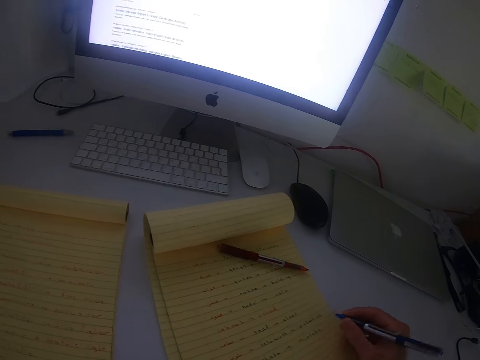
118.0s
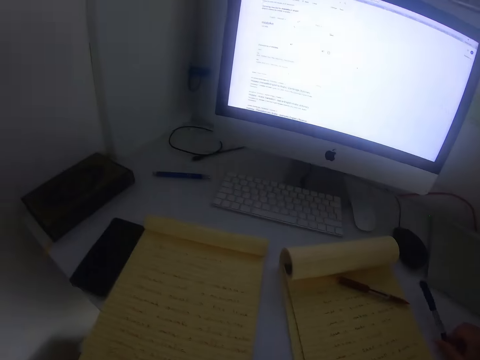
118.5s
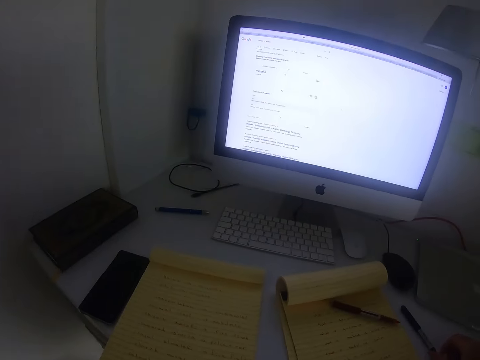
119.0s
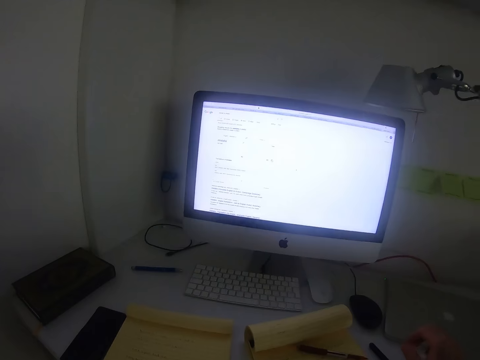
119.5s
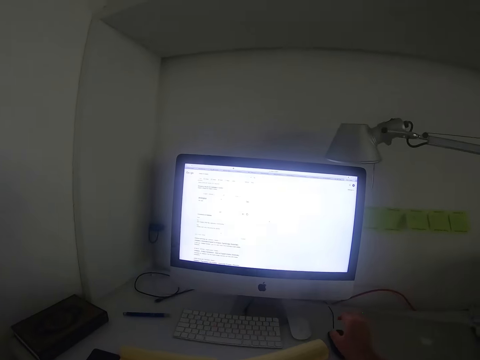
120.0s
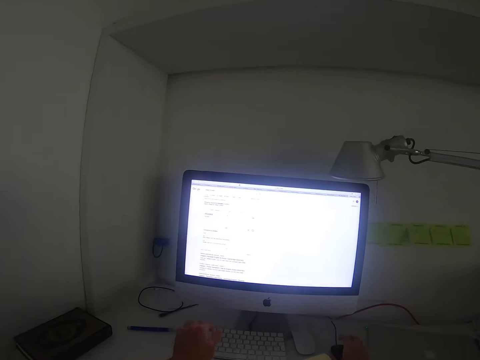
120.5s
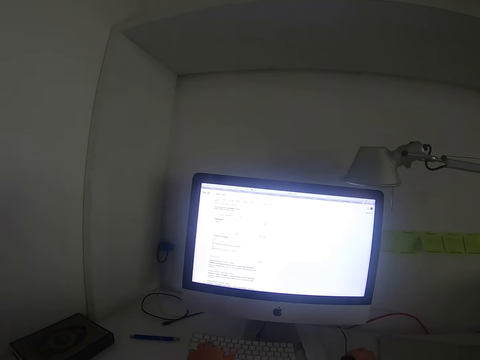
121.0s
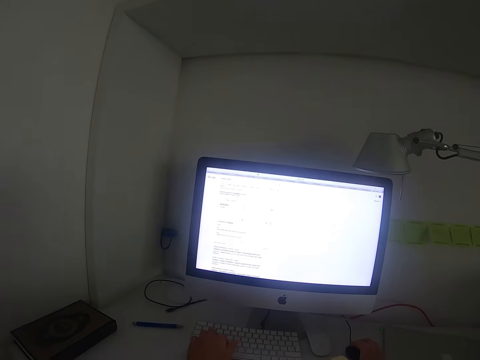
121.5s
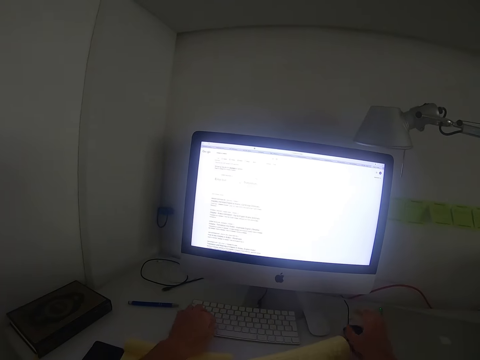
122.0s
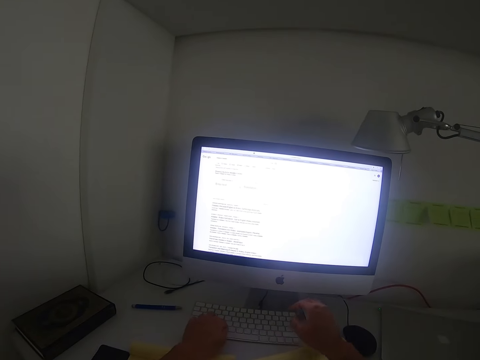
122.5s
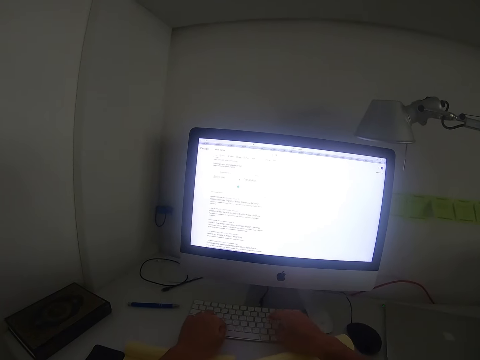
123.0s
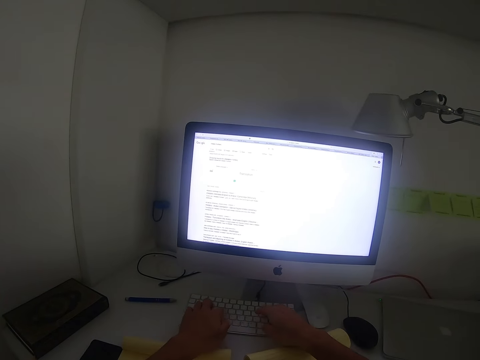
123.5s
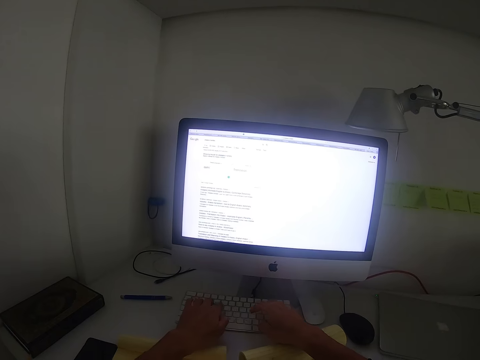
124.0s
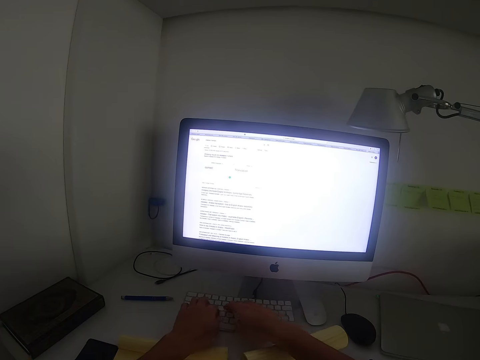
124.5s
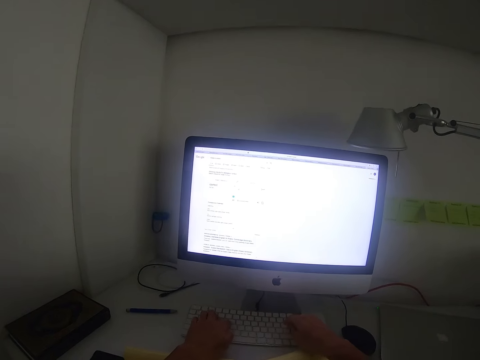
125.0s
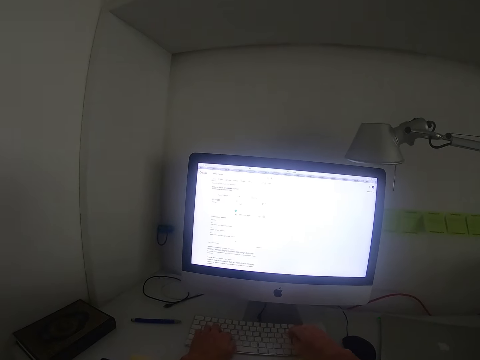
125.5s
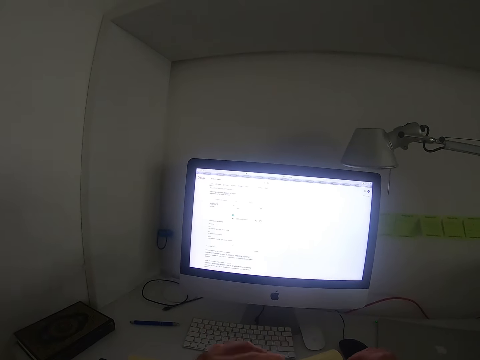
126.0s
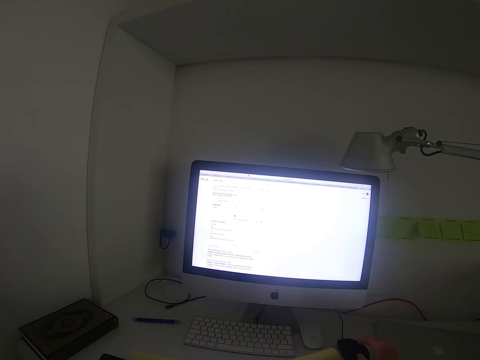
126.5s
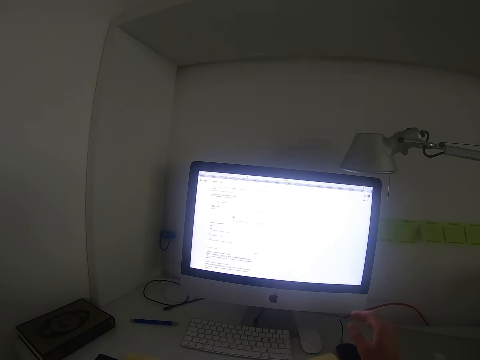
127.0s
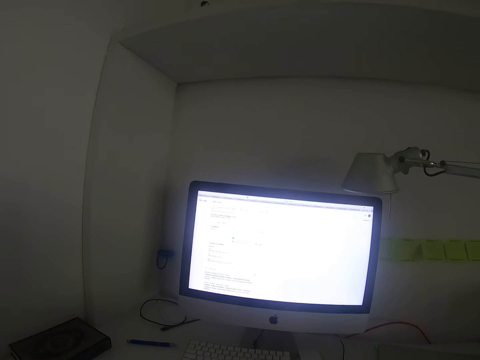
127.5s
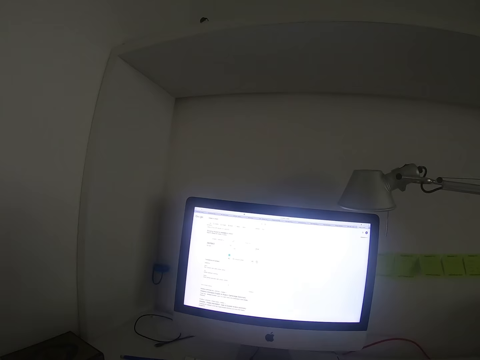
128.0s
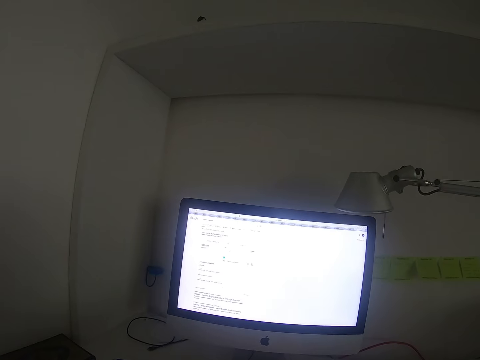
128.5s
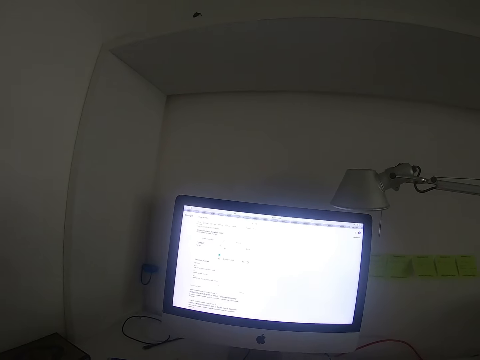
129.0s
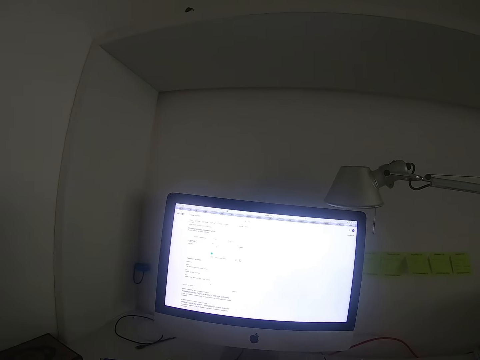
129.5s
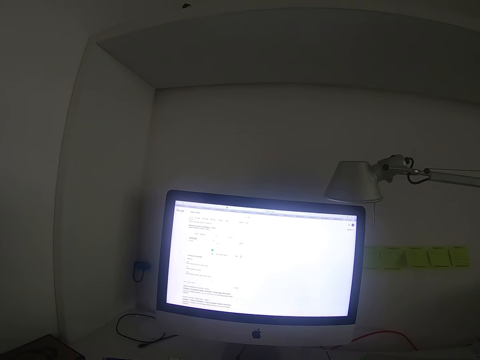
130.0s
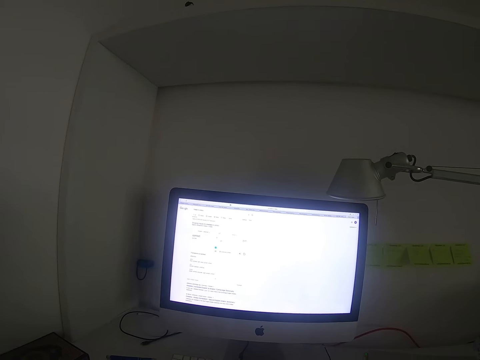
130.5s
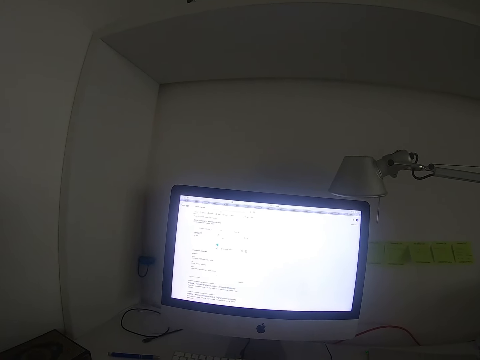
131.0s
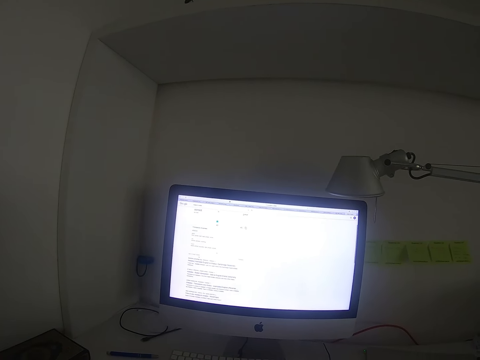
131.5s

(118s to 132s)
The camera wearer drops the blue pen on the desk. They reach out for the mouse and keyboard. They look up at the monitor. They type on the keyboard. They reach out for the mouse. They withdraw their hand. They stare at the monitor.

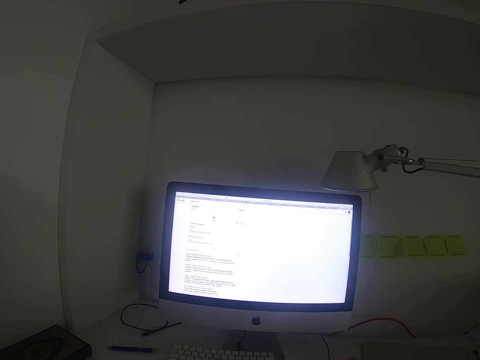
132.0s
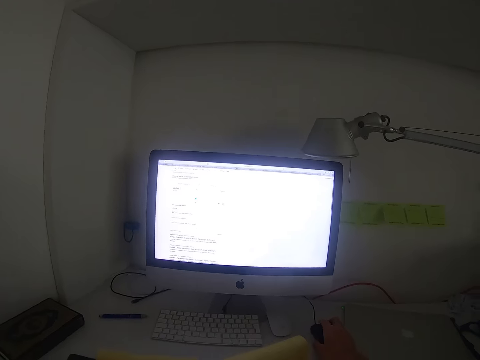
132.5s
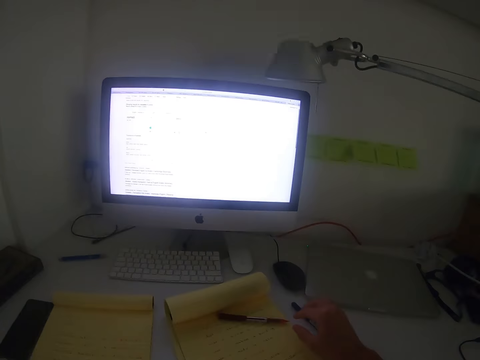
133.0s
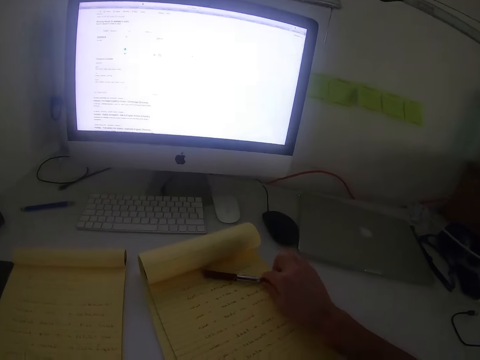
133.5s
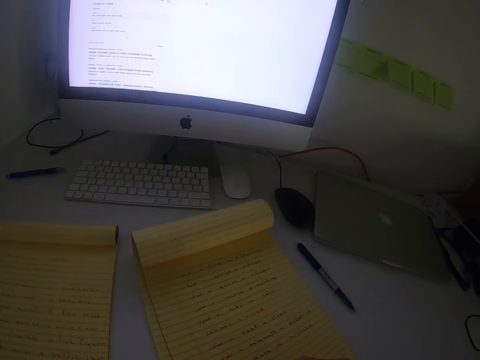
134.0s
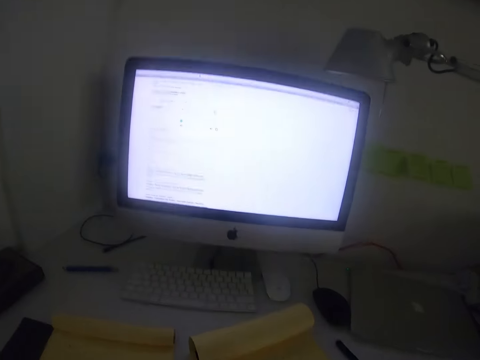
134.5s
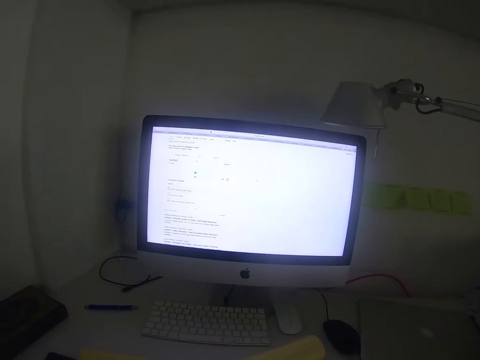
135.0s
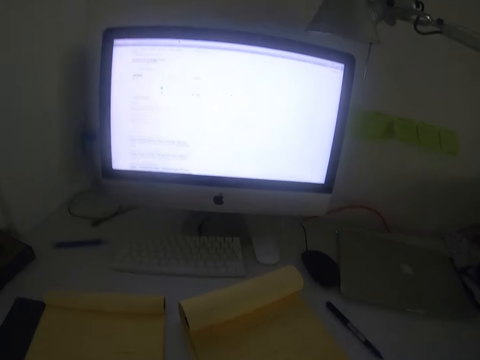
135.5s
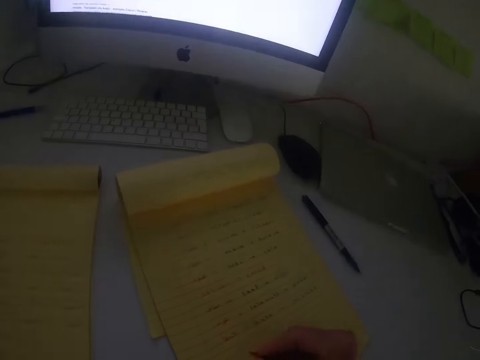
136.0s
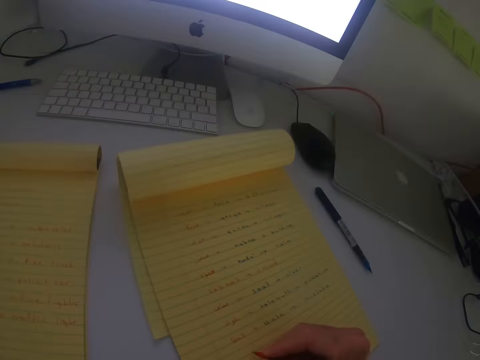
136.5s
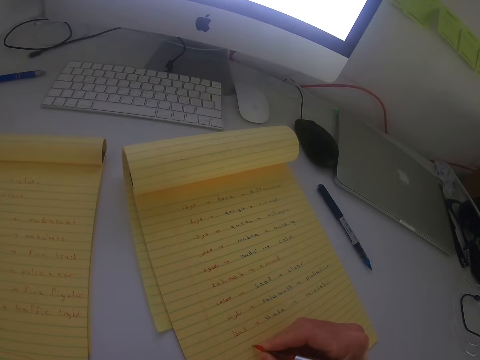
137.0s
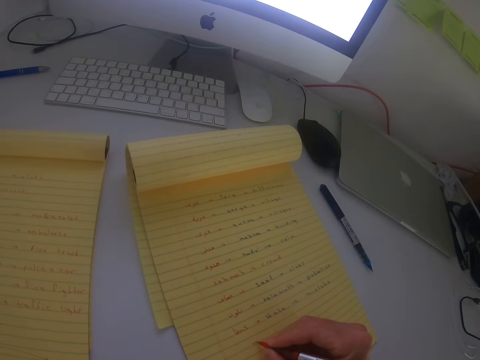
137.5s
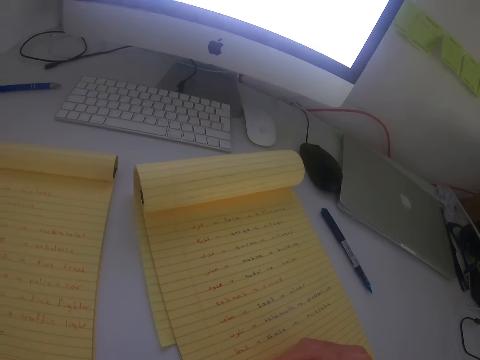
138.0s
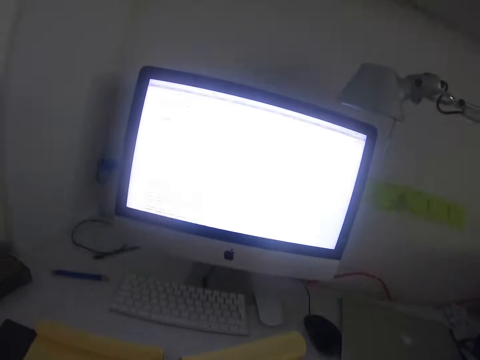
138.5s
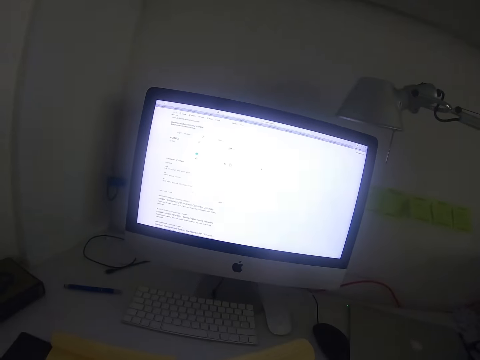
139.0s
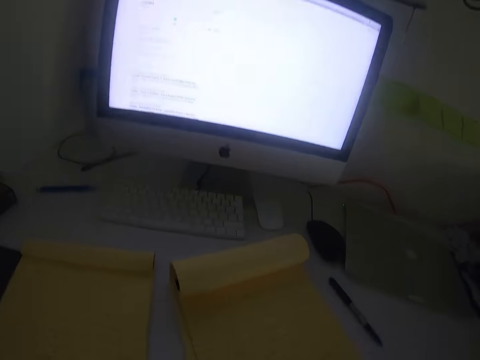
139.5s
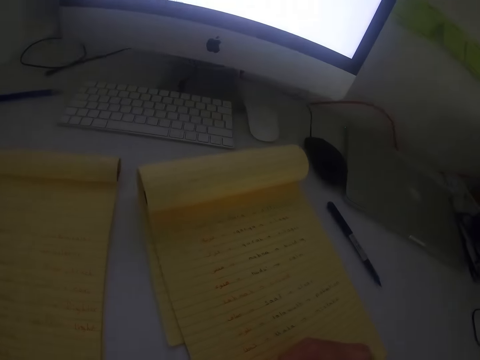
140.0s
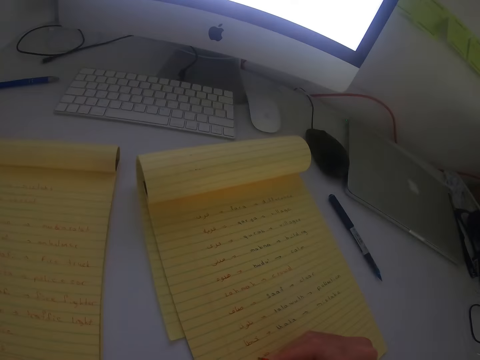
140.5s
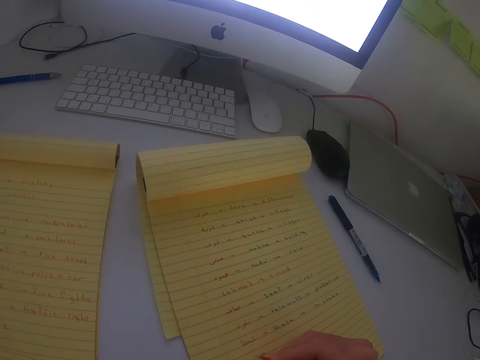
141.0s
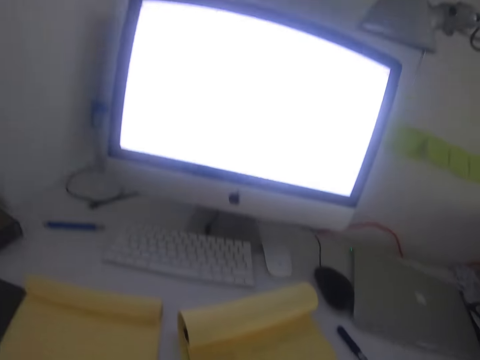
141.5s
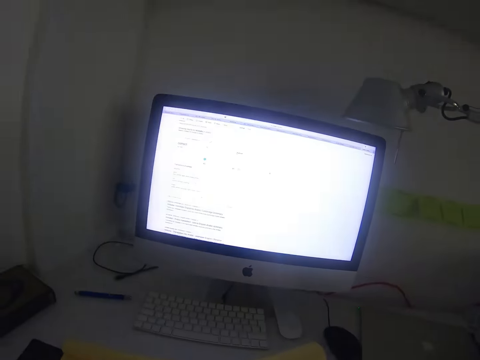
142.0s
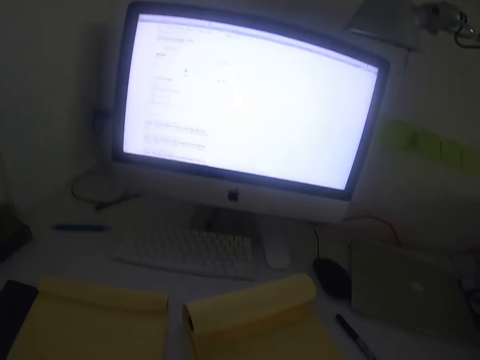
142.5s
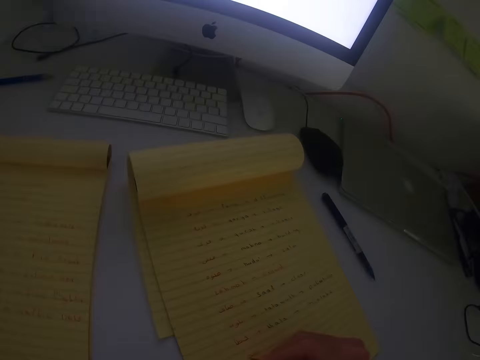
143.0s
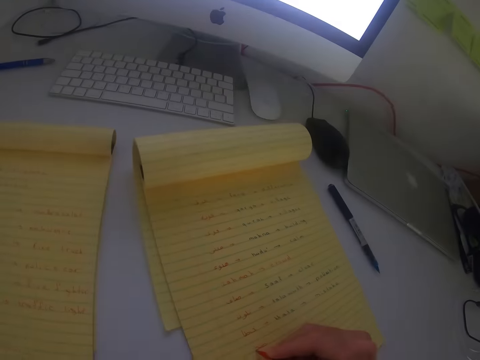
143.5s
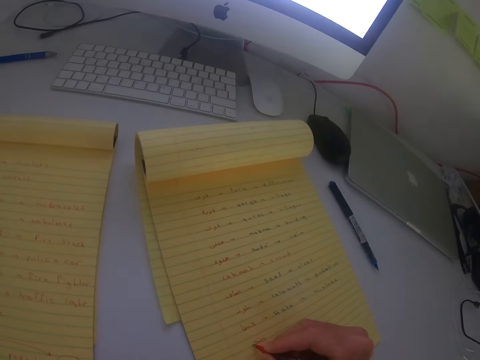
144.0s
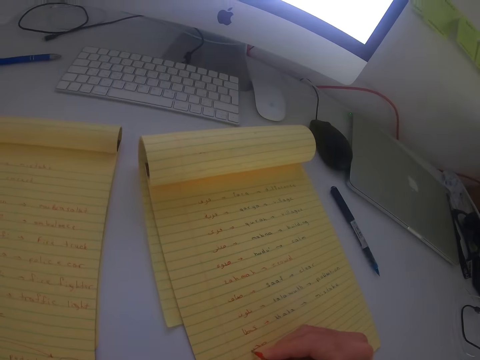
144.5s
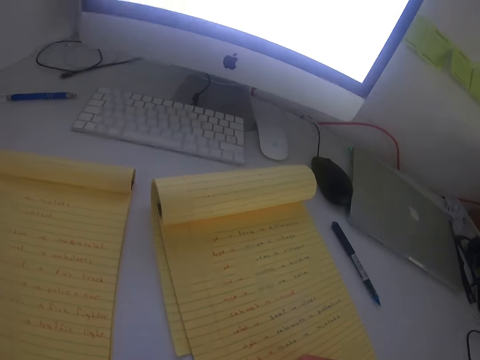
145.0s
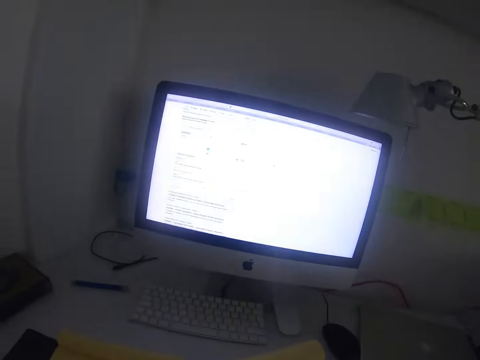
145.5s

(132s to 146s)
The camera wearer moves the mouse. They pick up the black or red pen on the book. They stare at the monitor. They look down at the book. They write on the book with the red or blue pen. They stare at the monitor. They look down at the book. They write on the book with the red pen. They stare at the monitor.
